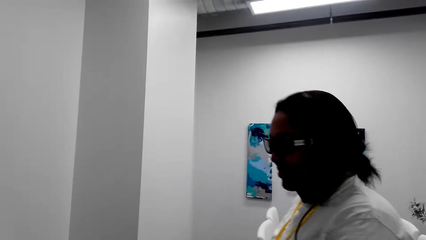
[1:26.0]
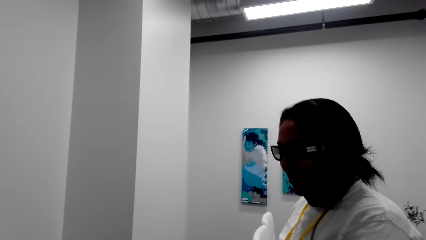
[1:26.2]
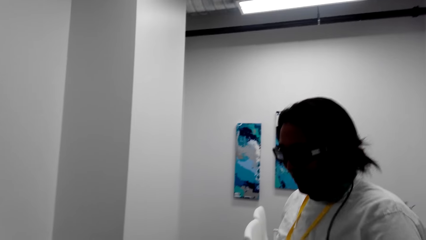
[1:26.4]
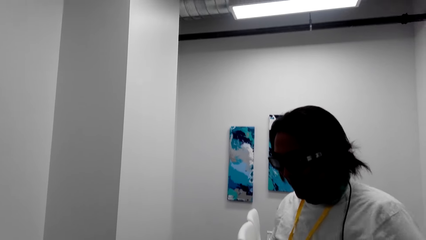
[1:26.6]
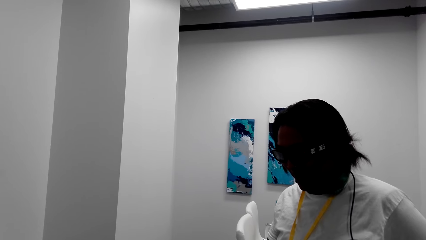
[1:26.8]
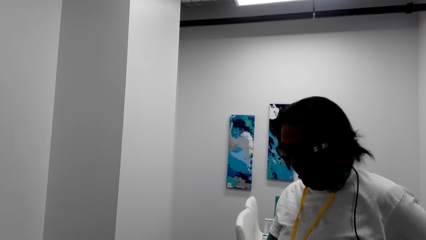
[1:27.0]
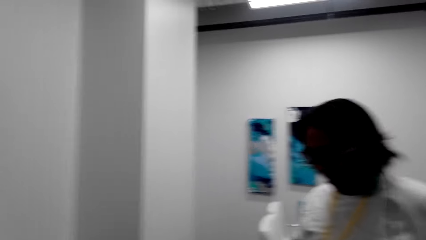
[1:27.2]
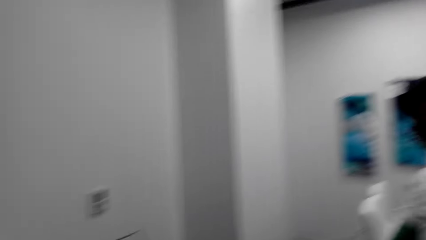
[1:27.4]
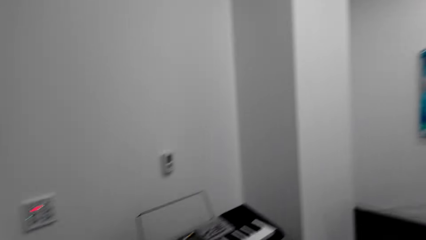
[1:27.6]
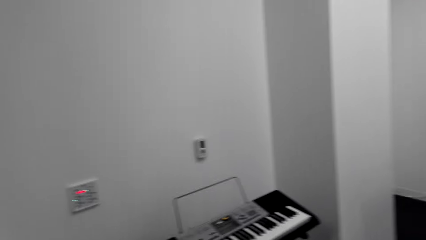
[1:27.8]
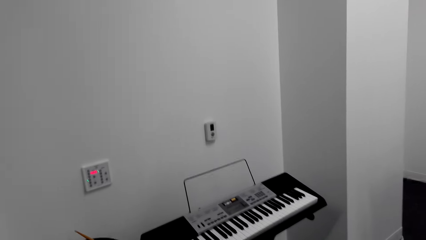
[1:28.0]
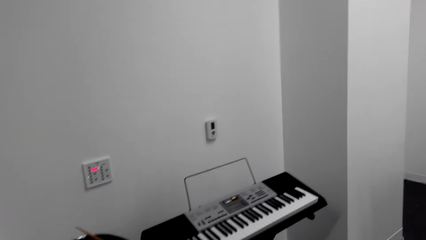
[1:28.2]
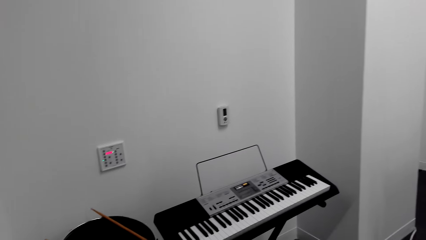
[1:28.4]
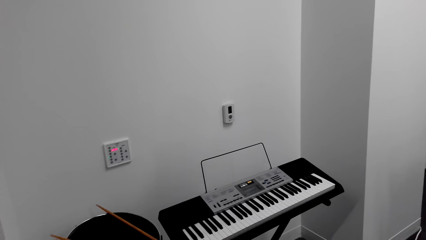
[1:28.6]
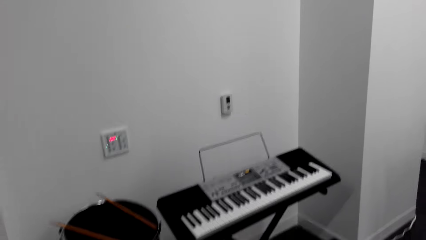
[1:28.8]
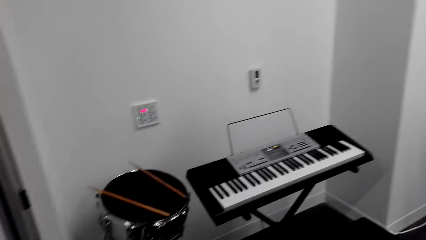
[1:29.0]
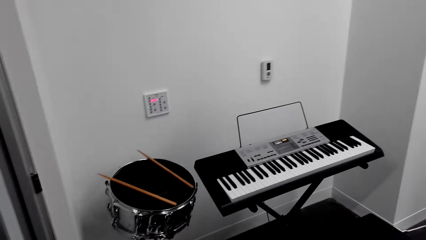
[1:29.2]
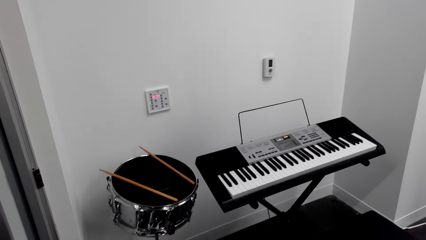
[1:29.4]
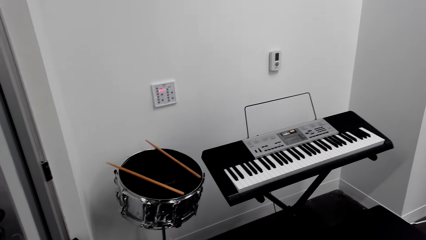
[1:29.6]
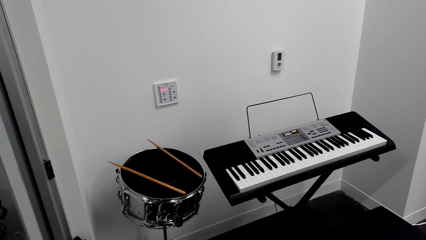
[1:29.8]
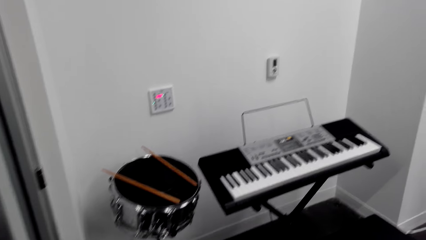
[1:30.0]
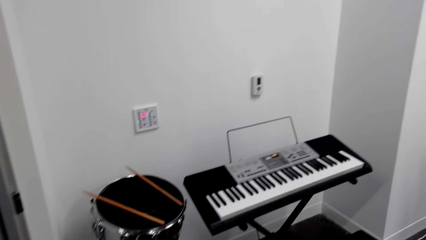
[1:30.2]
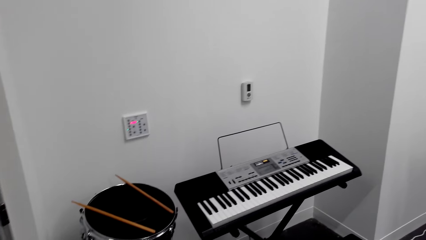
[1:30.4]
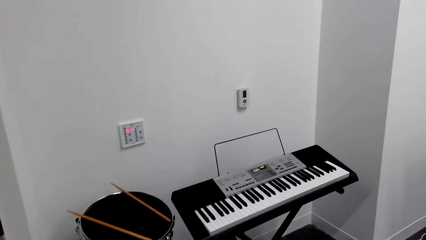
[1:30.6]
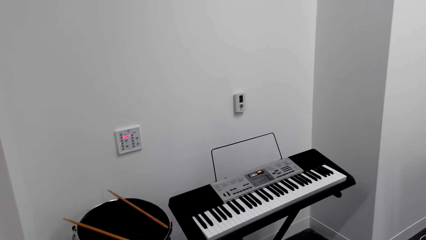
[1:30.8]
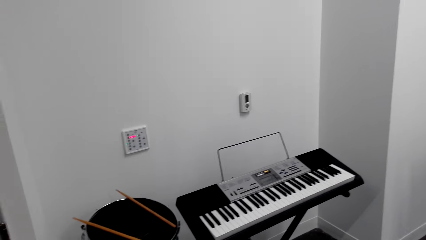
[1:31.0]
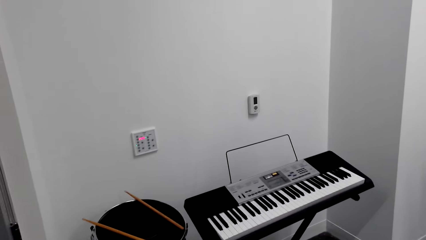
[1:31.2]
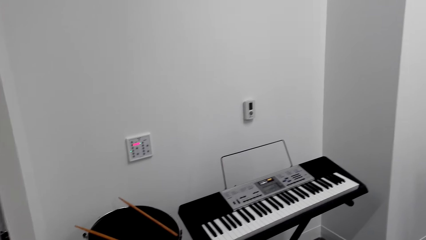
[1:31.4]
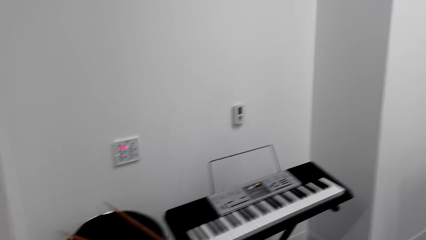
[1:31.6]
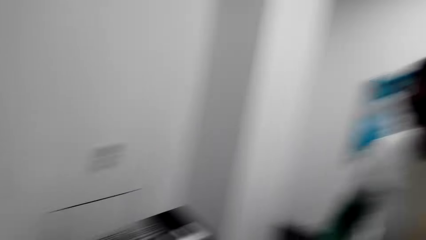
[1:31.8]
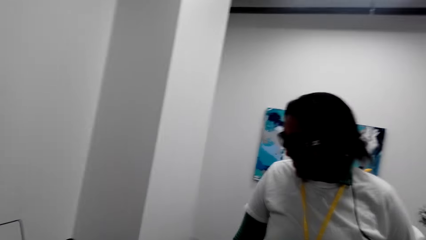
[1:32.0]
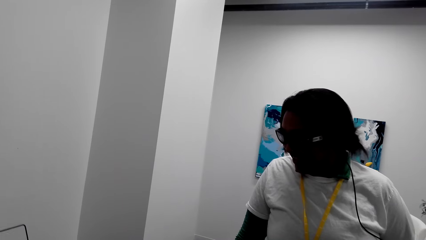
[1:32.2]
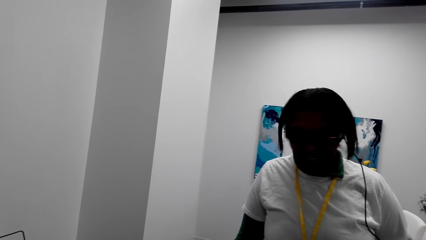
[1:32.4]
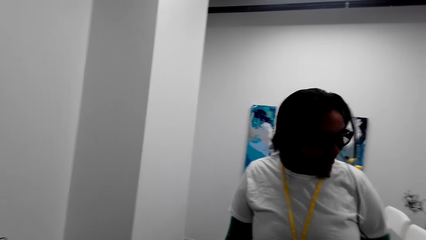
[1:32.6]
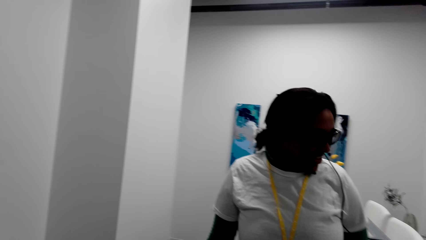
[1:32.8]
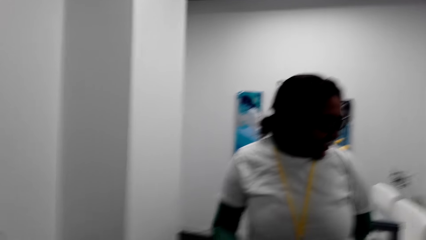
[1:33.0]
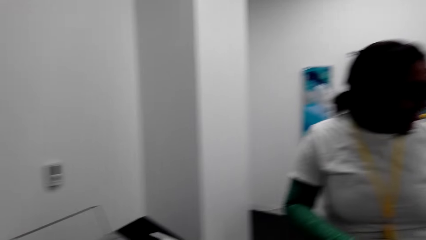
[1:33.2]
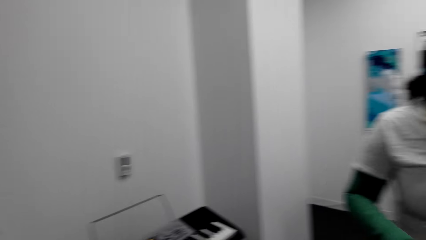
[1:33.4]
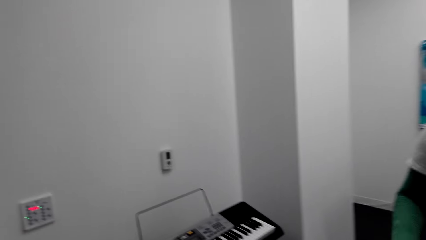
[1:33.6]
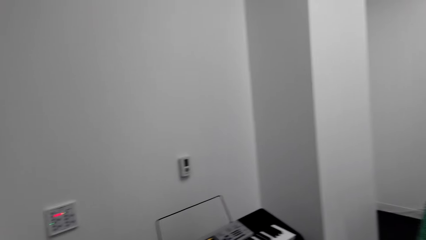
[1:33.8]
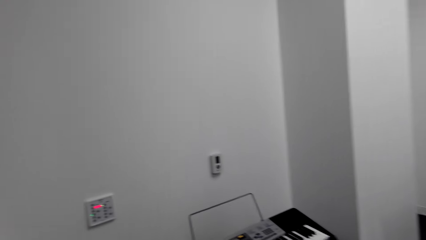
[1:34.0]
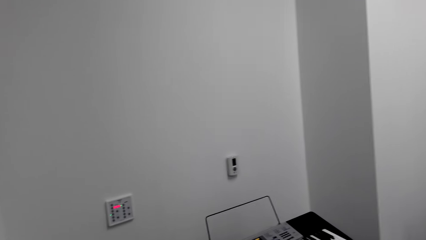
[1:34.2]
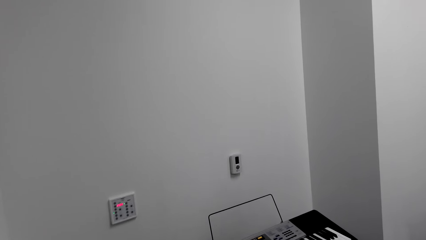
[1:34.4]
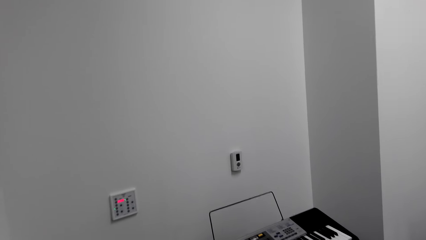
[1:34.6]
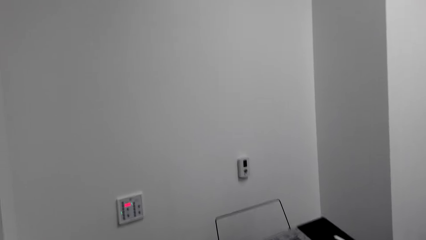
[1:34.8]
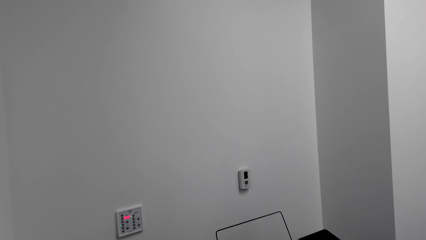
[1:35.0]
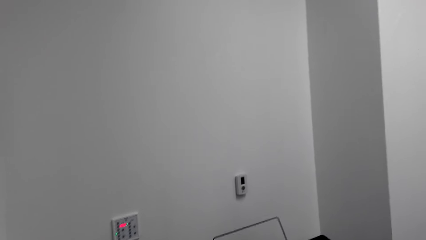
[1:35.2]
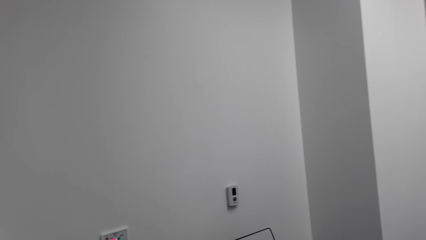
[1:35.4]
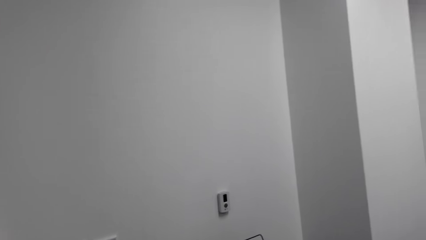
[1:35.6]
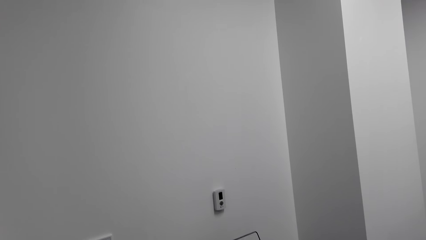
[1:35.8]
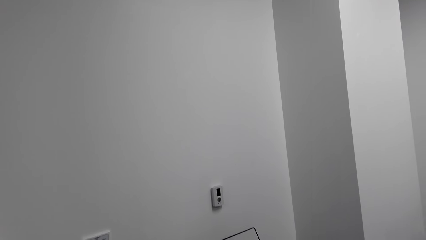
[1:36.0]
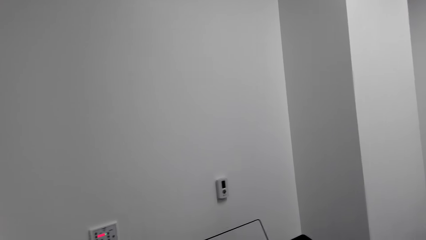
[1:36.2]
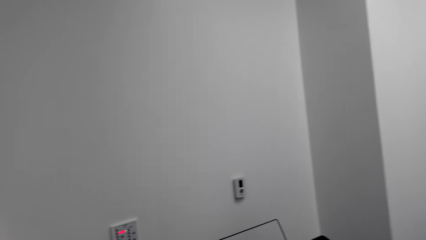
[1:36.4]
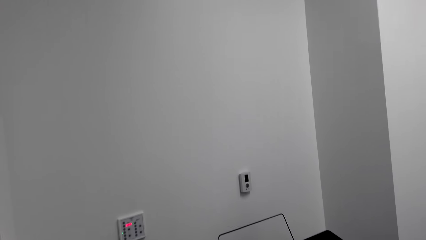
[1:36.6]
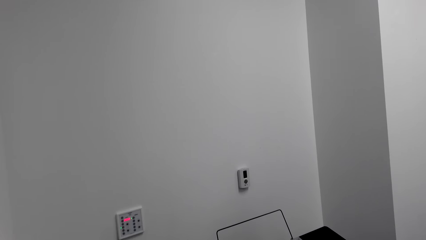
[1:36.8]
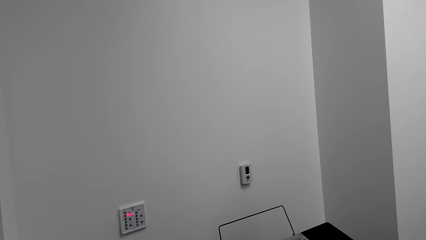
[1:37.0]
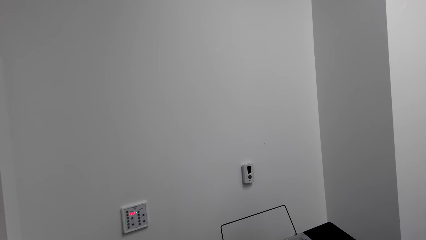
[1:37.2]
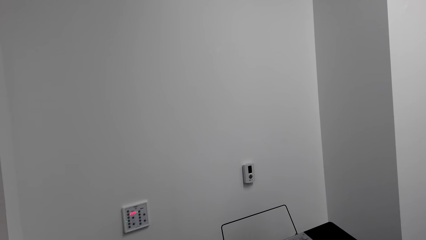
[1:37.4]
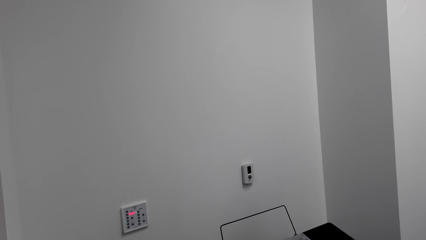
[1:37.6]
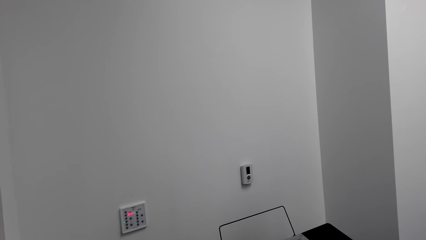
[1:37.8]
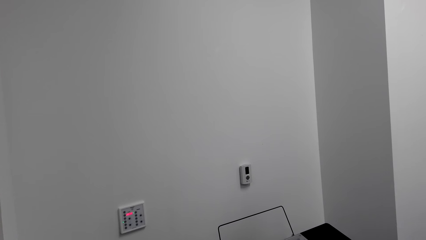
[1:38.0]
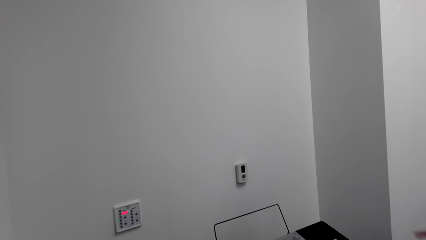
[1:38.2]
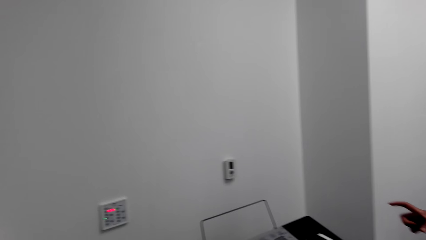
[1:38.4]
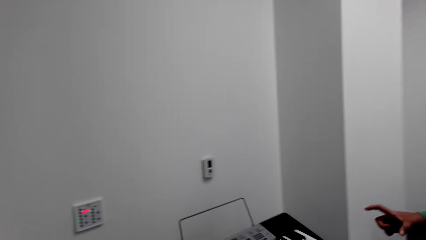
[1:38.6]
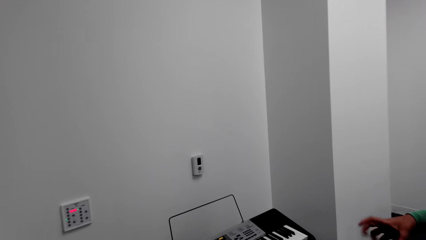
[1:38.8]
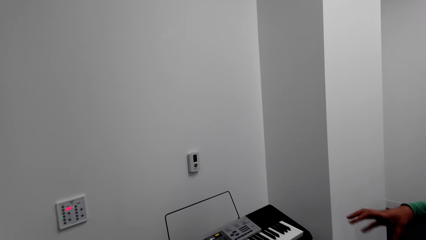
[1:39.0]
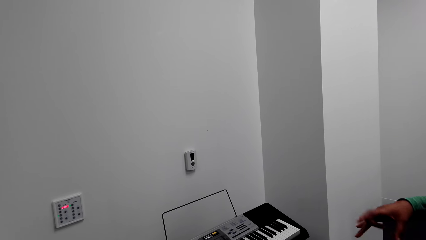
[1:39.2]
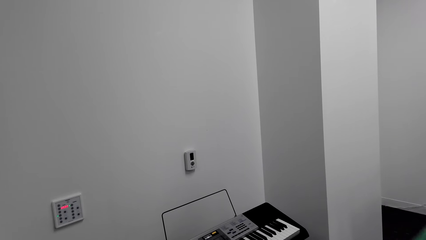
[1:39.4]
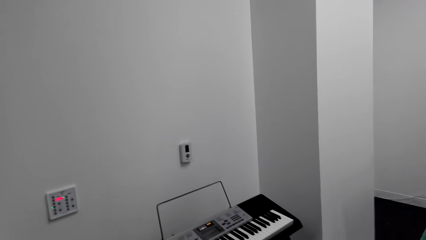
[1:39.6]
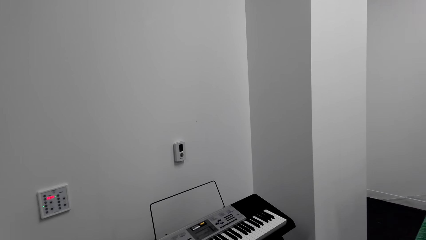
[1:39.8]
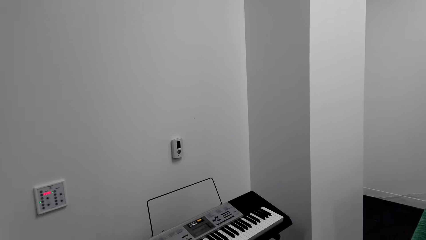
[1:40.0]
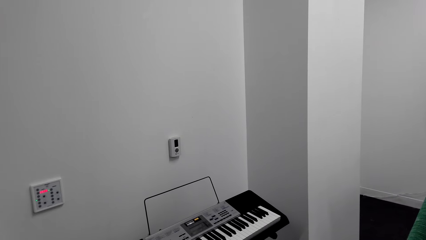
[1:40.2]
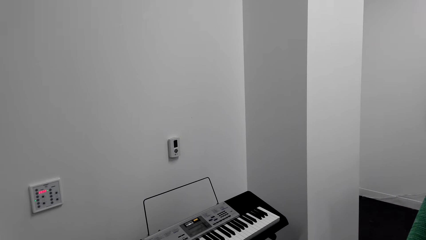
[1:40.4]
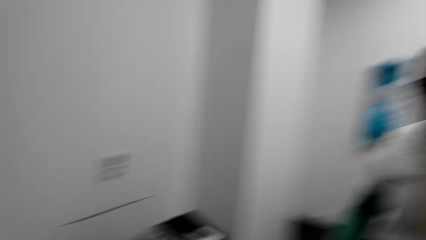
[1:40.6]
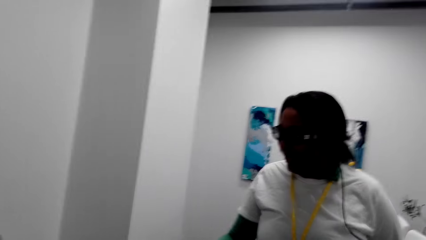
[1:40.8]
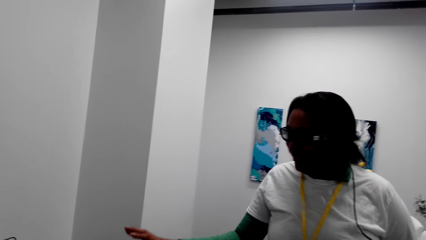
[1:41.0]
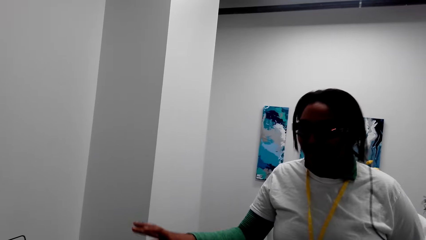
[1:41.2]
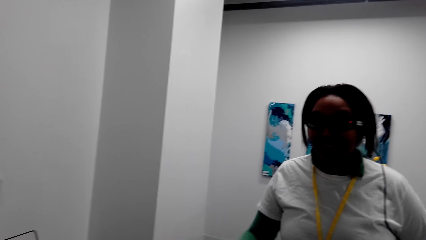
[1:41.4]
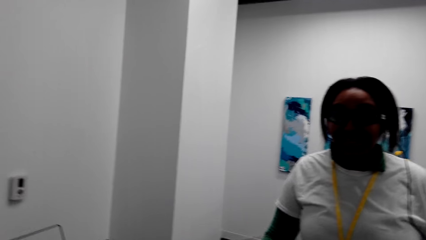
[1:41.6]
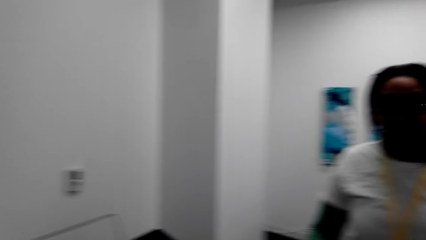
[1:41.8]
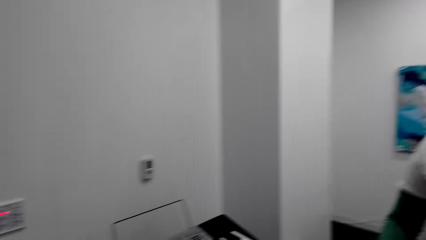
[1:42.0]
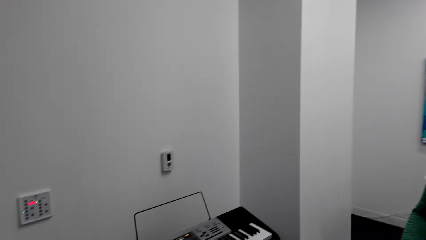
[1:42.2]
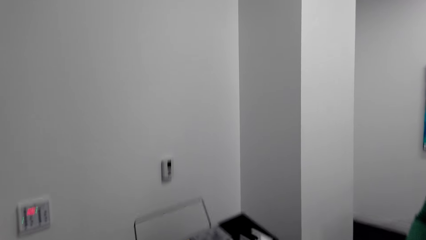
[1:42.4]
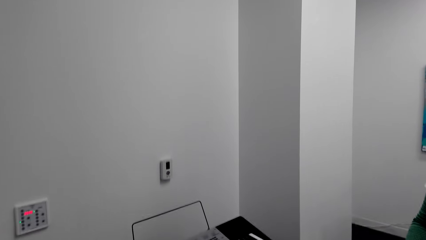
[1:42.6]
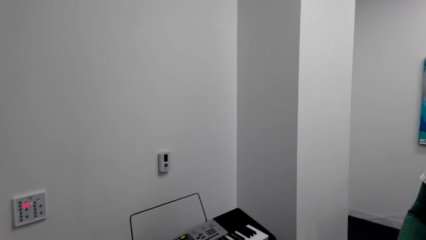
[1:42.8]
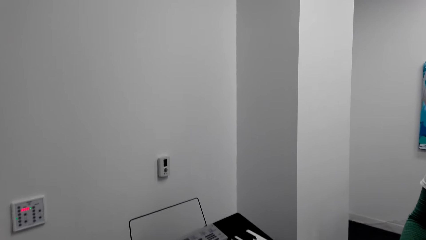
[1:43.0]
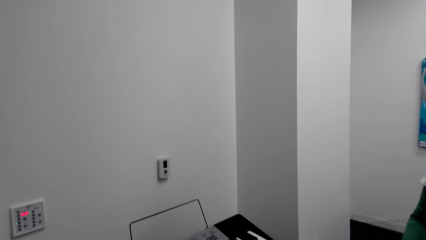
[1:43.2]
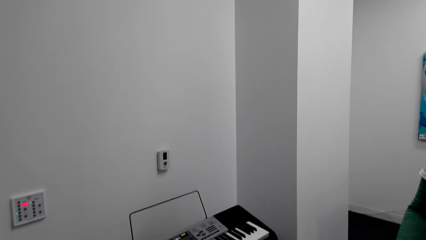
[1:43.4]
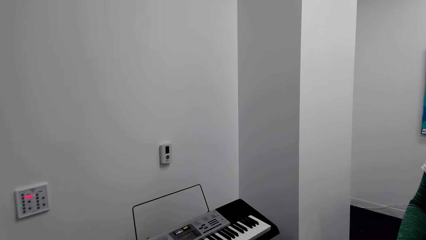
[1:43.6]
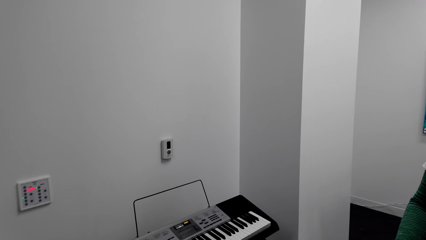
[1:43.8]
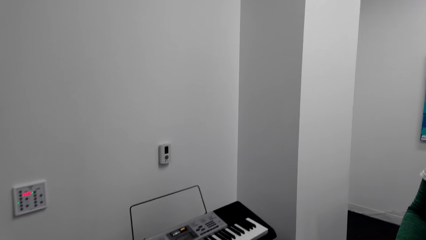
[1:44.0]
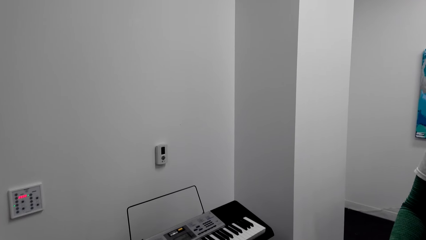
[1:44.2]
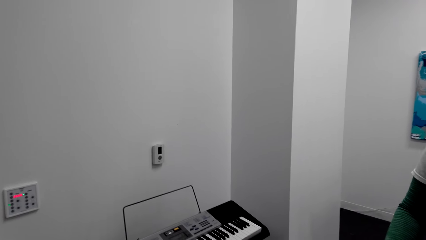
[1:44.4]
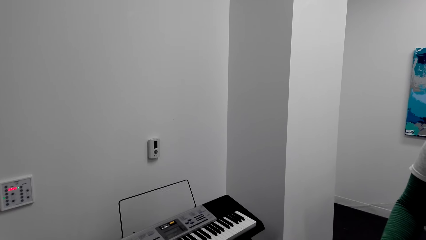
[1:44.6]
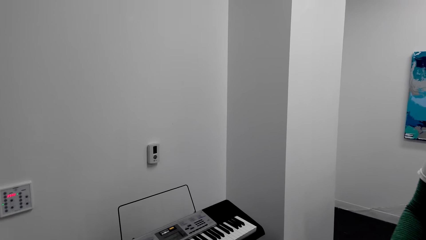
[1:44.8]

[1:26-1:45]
The camera wearer talks to the lady. The lady talks to the camera wearer. The camera wearer talks to the lady.
